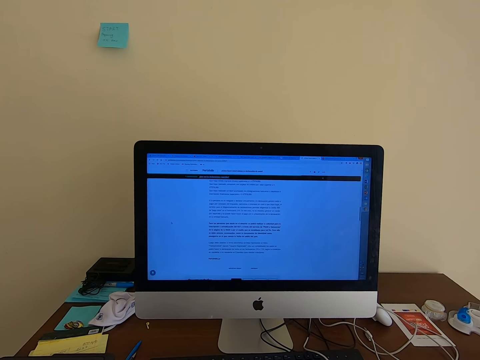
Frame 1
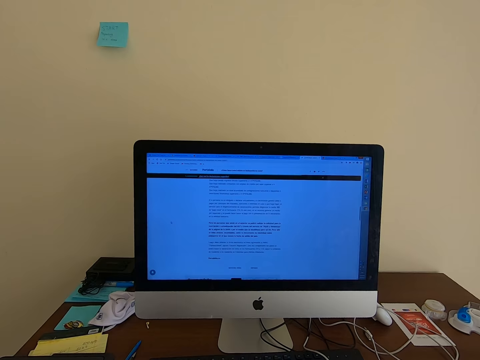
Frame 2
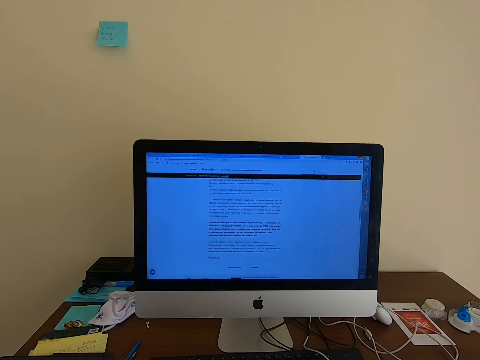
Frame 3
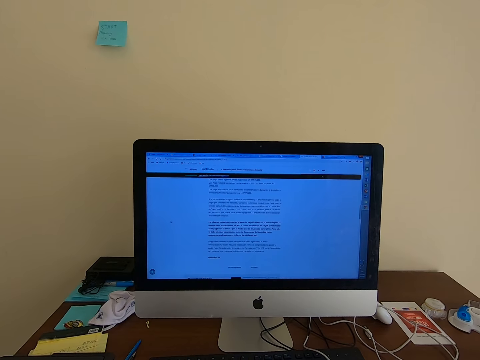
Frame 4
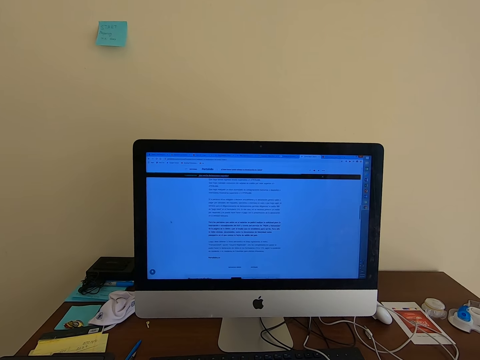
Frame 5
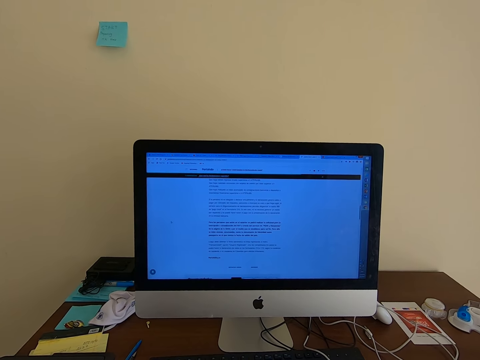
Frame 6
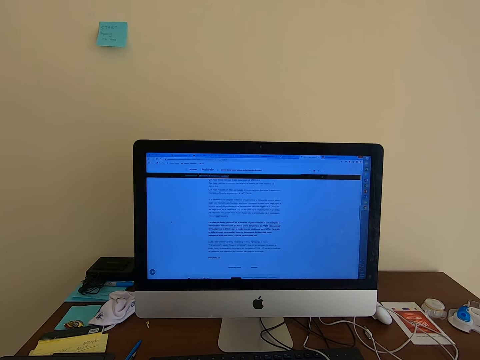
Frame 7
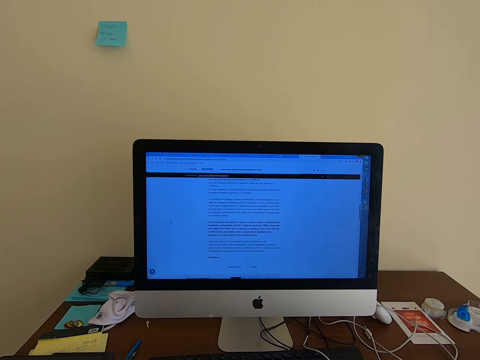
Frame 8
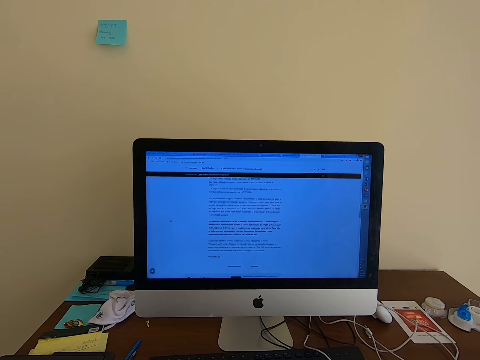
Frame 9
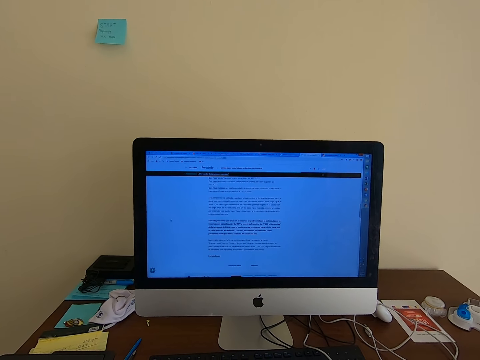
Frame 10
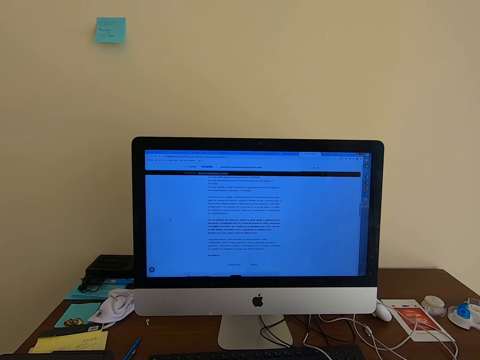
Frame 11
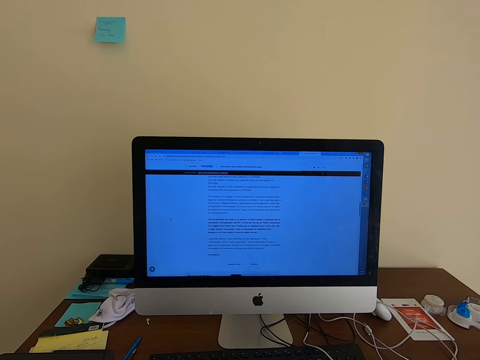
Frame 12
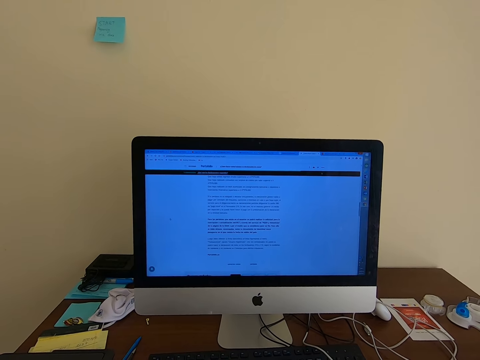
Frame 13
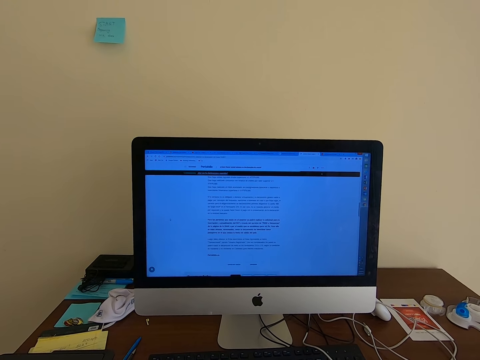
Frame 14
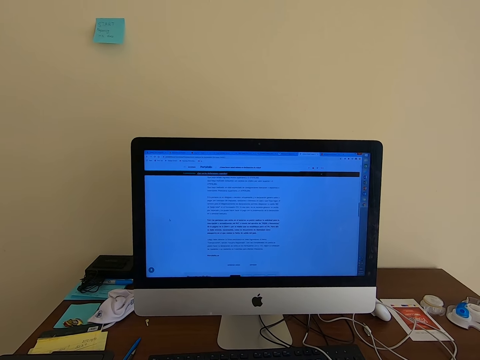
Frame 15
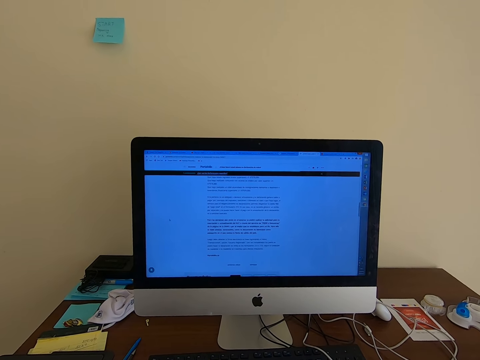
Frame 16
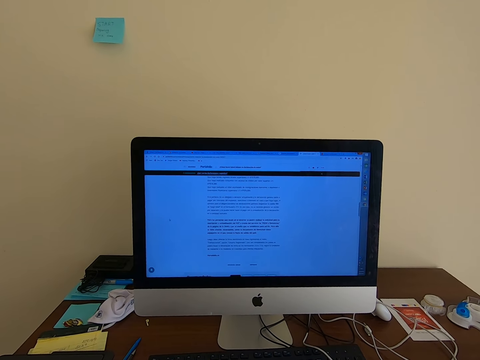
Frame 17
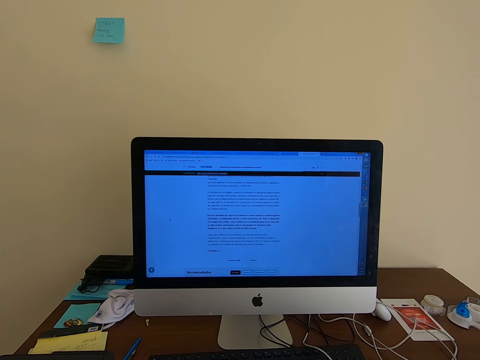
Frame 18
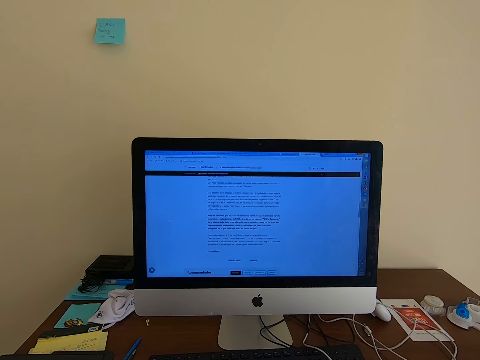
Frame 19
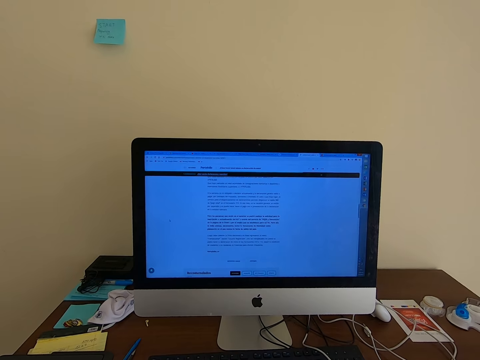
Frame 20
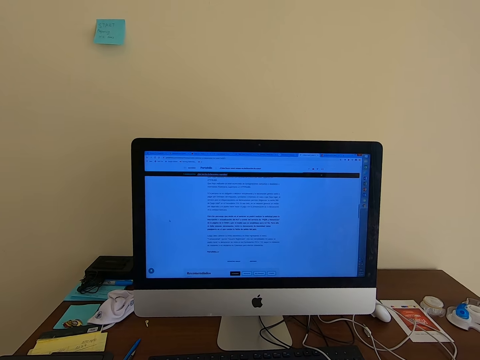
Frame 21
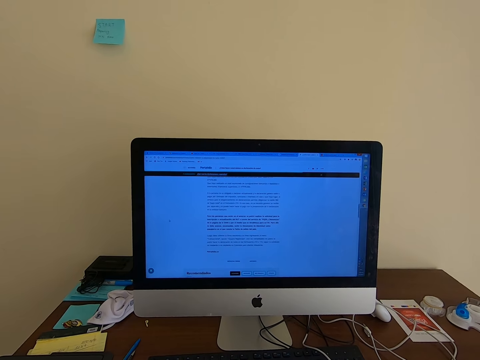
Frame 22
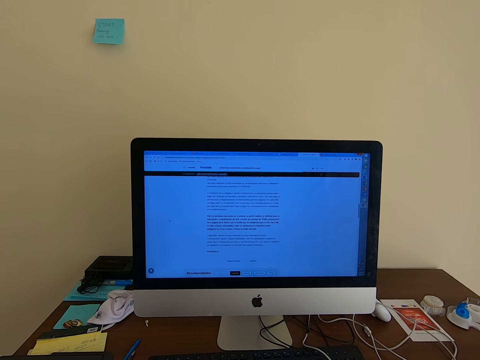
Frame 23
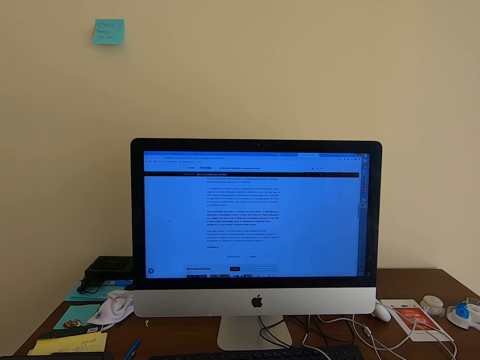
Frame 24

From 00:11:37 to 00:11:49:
The camera wearer operates the computer. They stare at the computer.

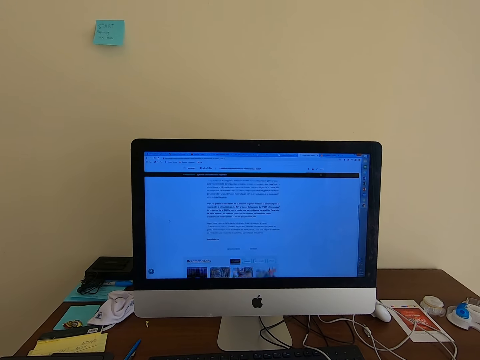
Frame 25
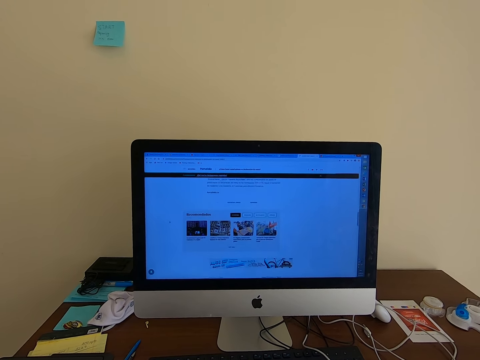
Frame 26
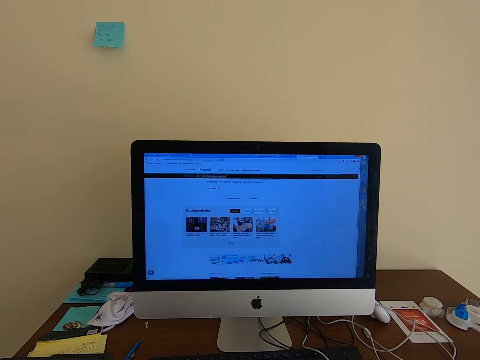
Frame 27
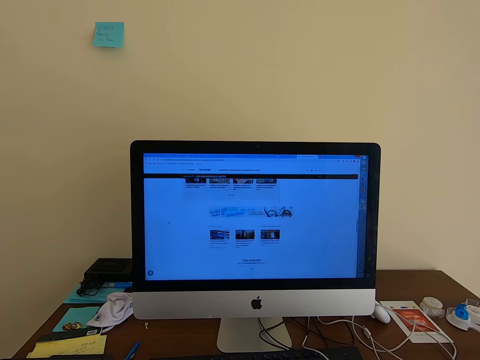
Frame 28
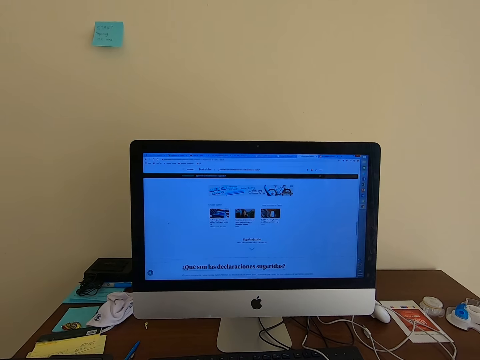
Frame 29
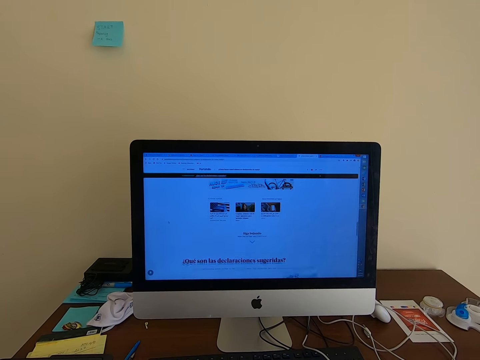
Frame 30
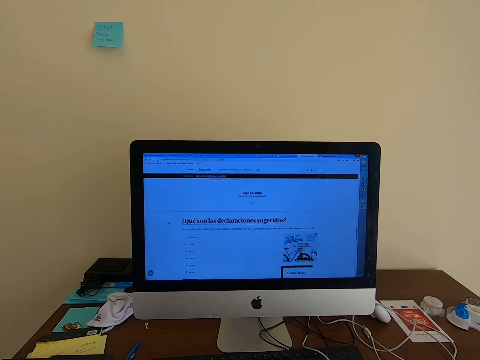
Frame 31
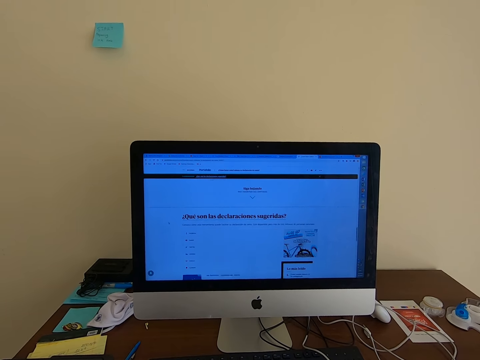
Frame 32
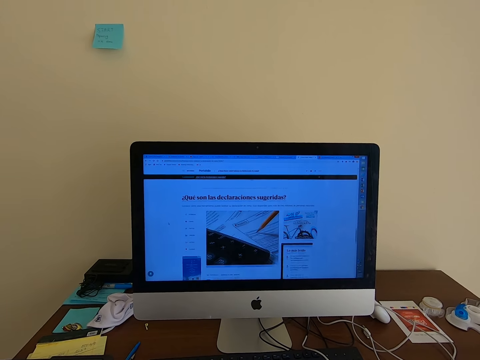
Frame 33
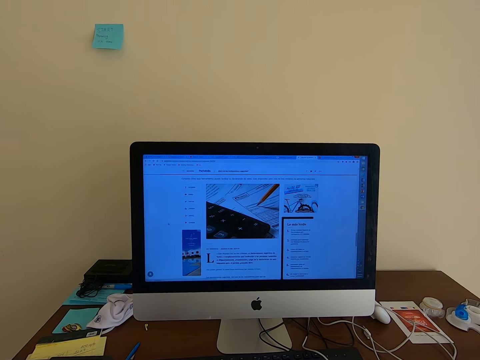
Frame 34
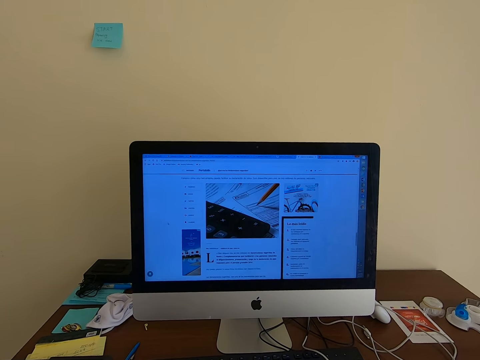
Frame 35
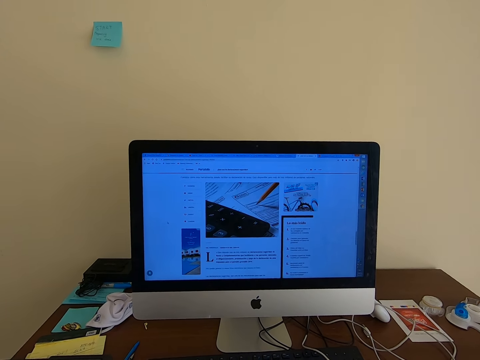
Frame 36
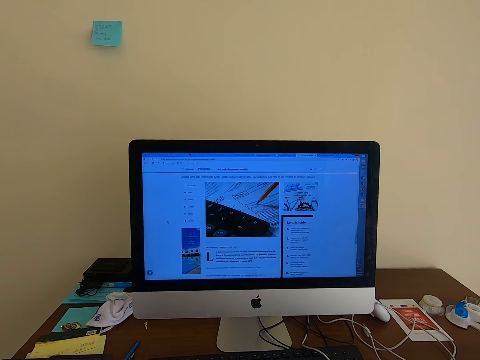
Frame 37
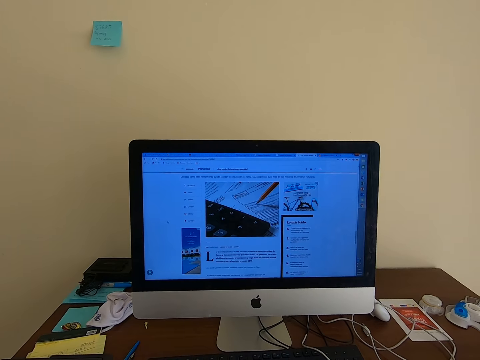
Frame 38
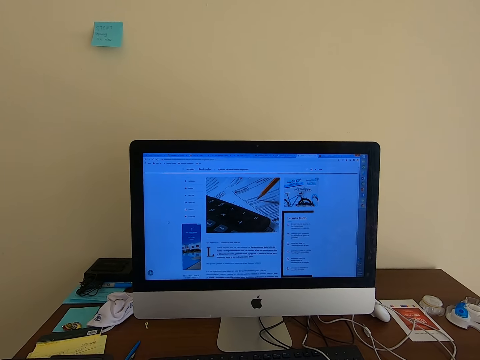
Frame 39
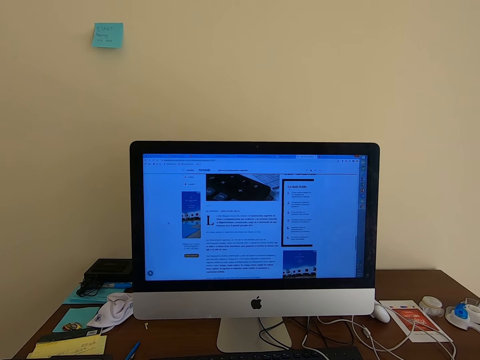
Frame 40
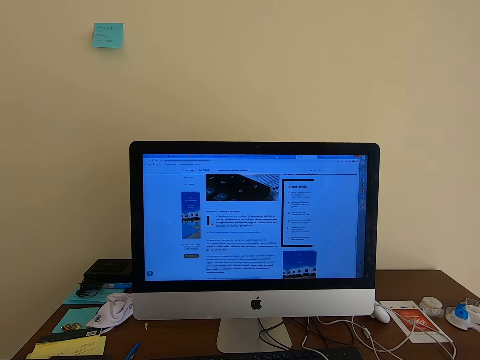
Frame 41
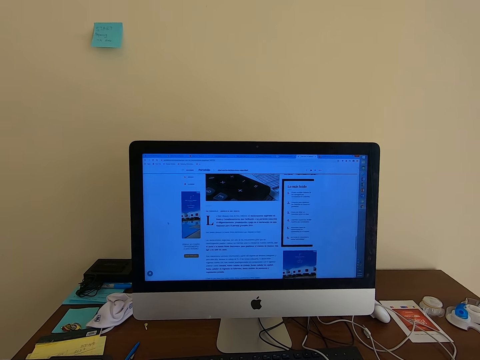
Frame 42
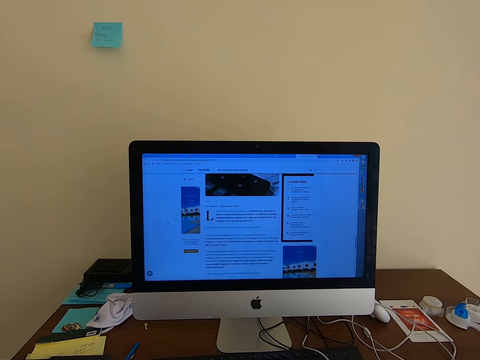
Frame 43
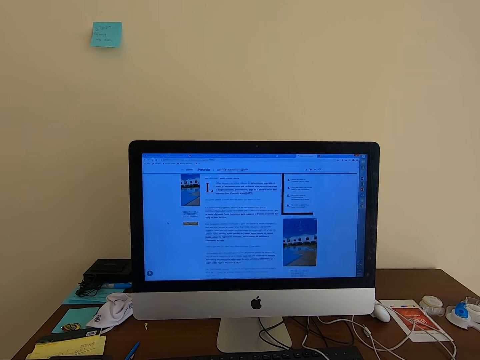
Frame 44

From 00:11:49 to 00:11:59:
The camera wearer operates the computer. They stare at the computer. They operate the computer.

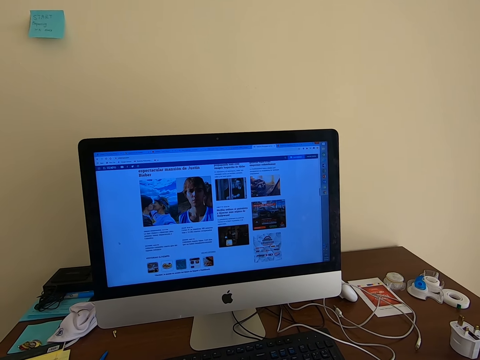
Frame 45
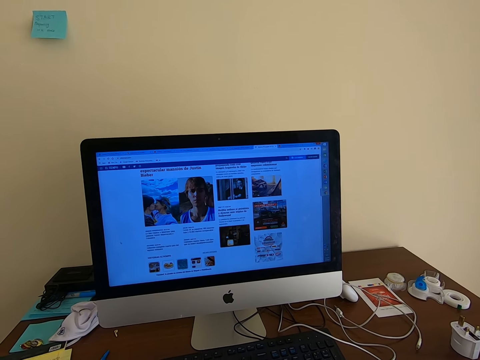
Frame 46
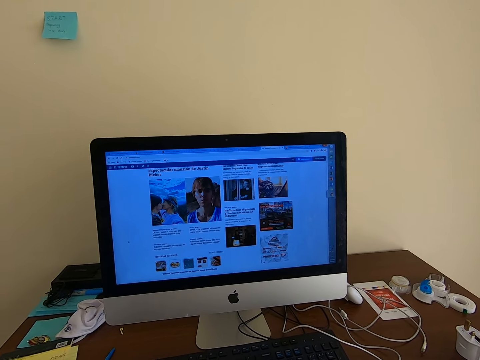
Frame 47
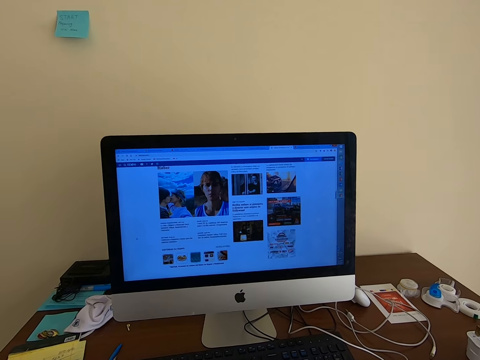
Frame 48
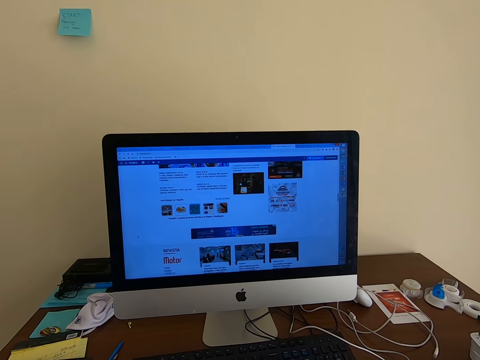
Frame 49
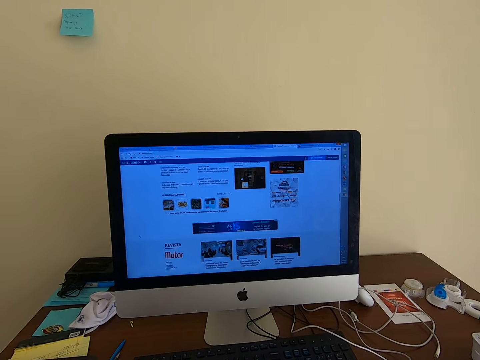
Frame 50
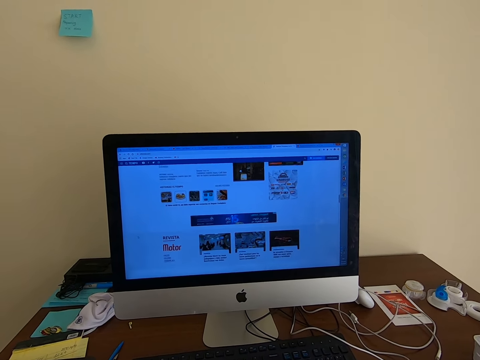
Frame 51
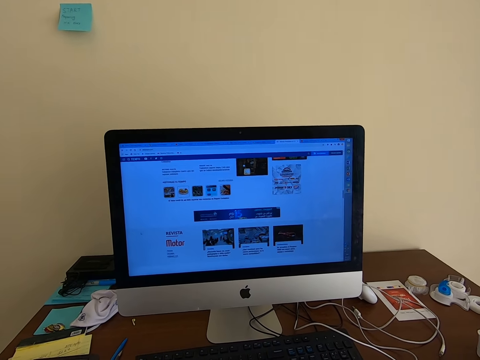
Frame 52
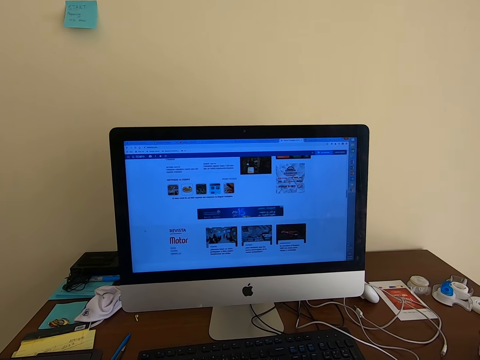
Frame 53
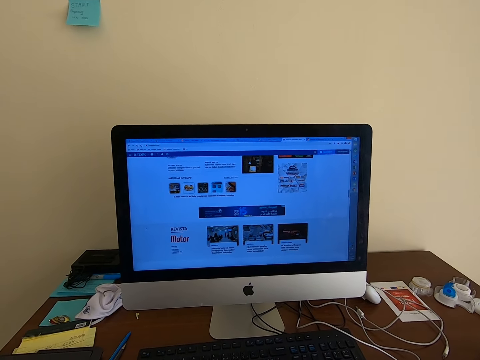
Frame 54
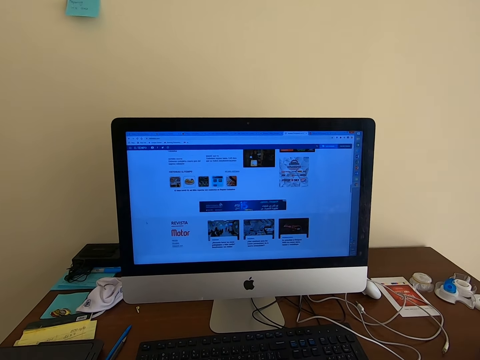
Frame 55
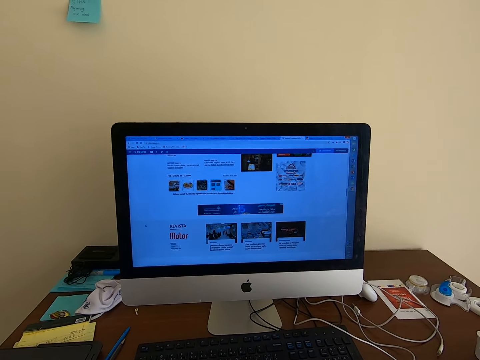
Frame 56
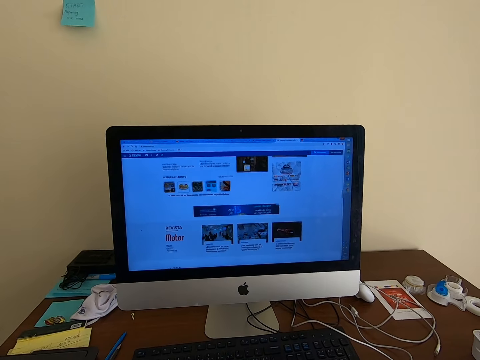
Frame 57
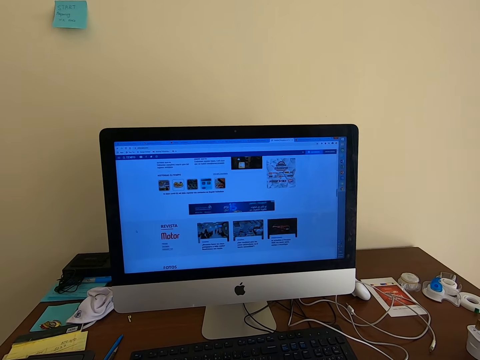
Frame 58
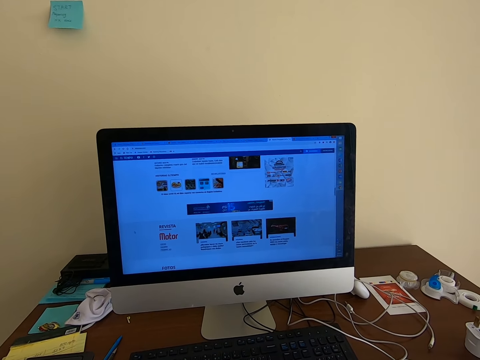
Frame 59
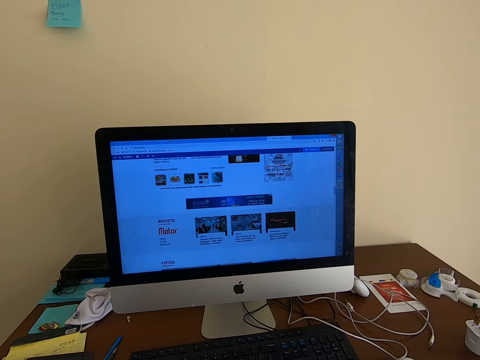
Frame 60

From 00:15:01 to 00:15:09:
The camera wearer reads on the computer. They scroll with the keyboard mouse.
